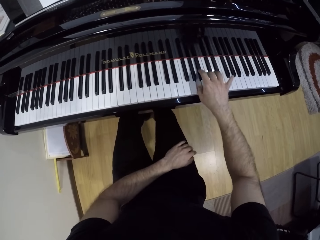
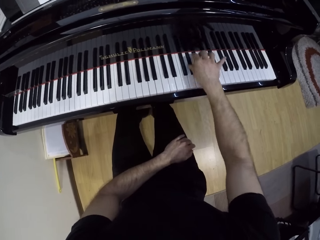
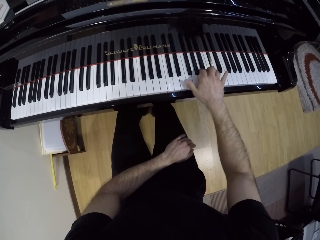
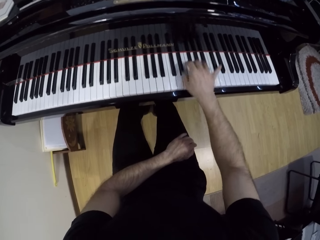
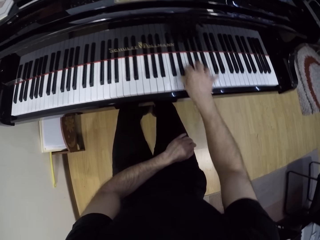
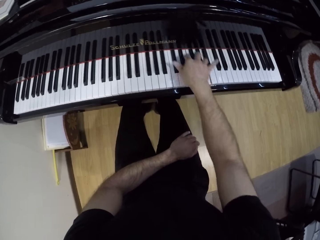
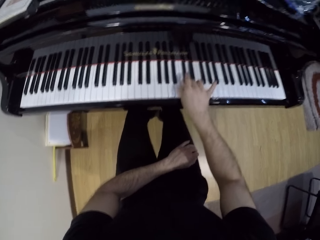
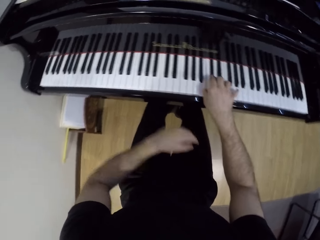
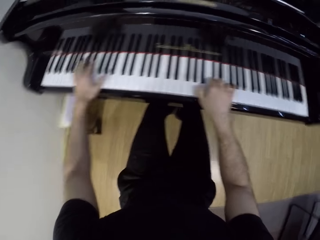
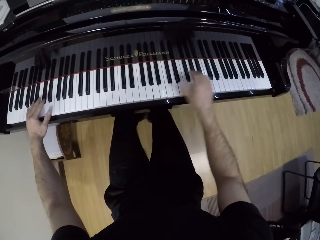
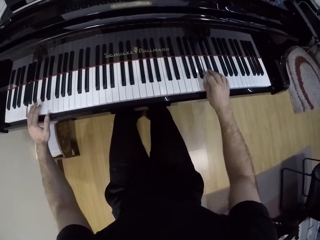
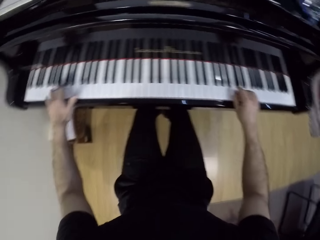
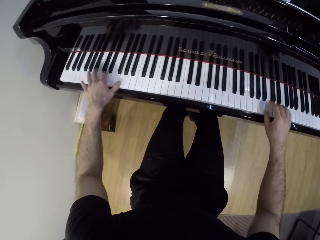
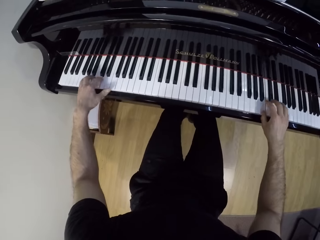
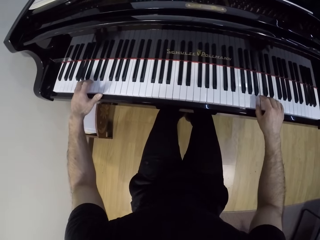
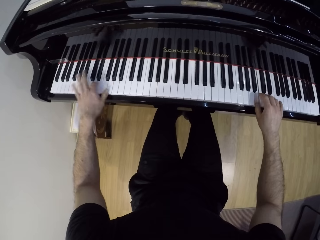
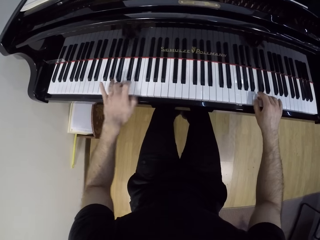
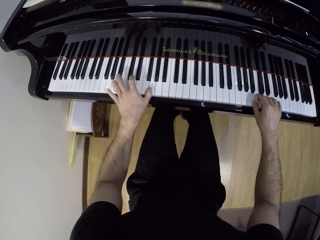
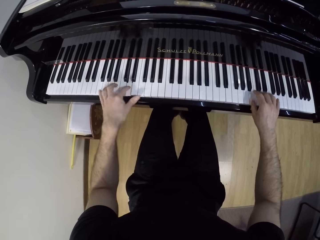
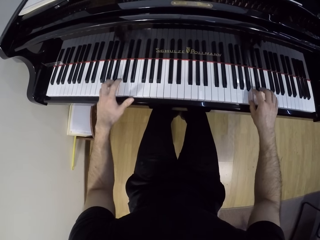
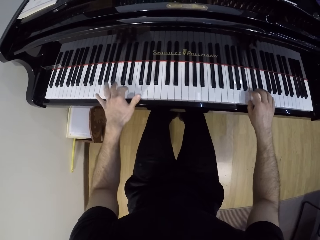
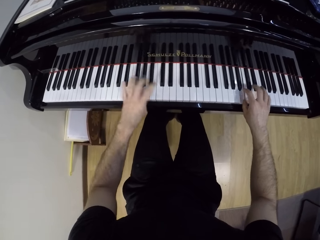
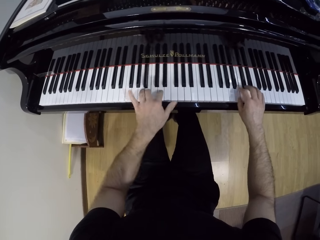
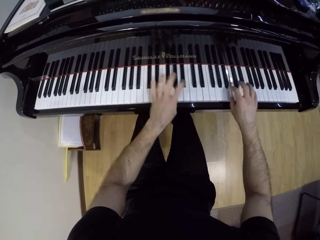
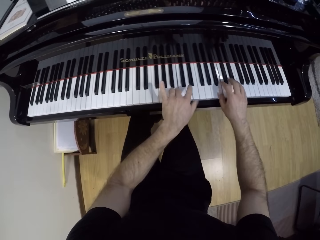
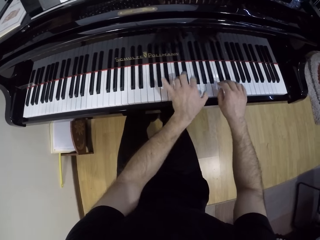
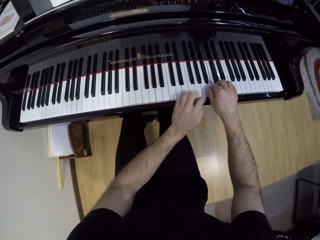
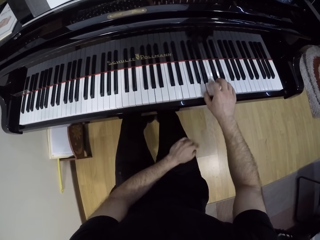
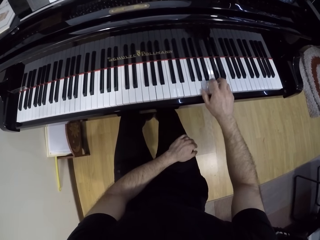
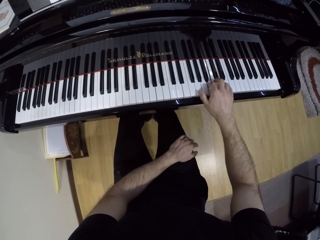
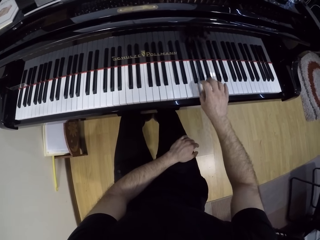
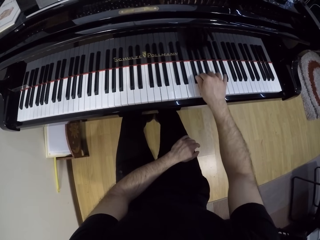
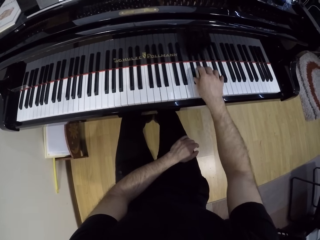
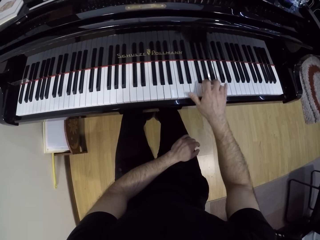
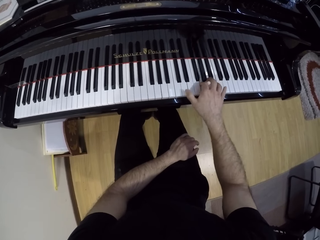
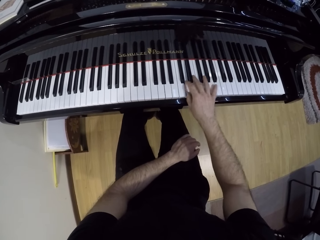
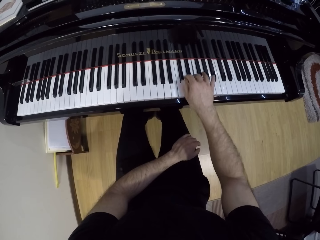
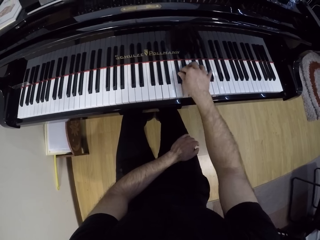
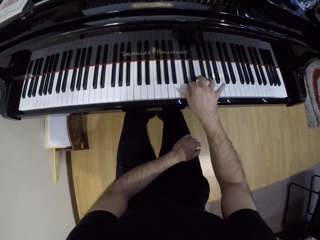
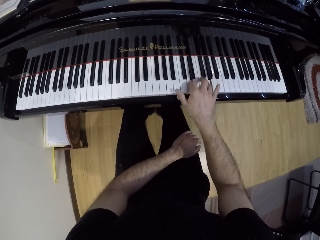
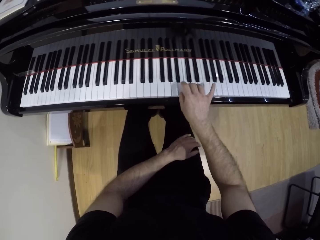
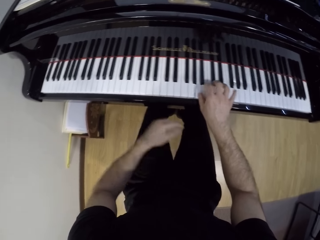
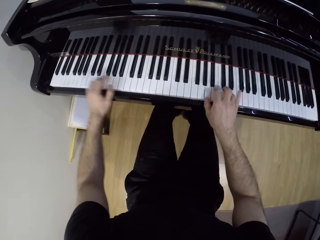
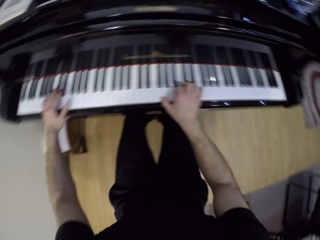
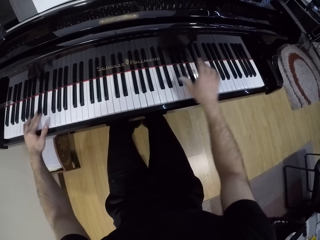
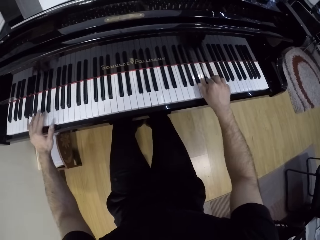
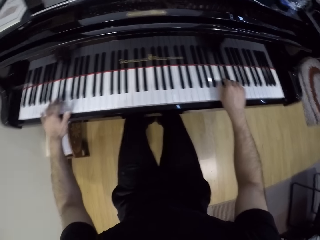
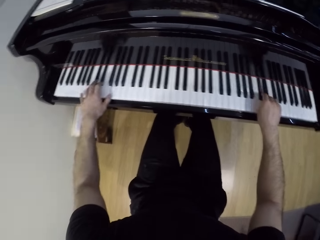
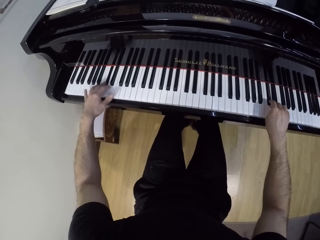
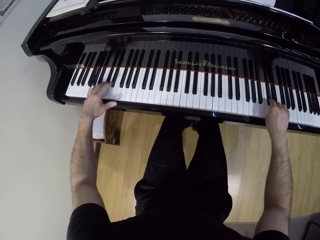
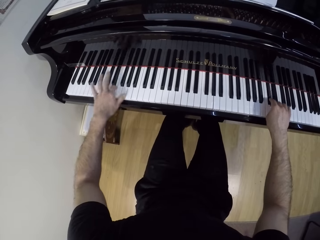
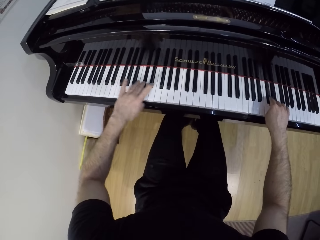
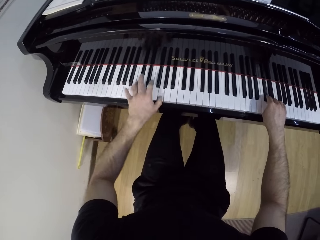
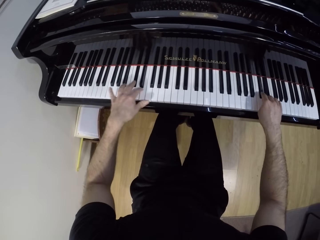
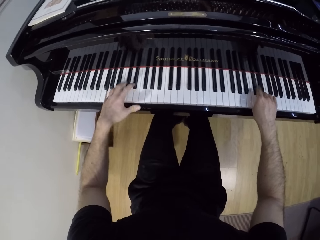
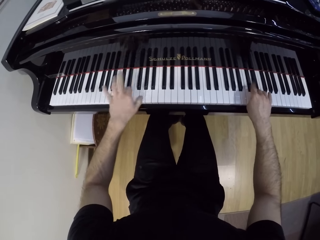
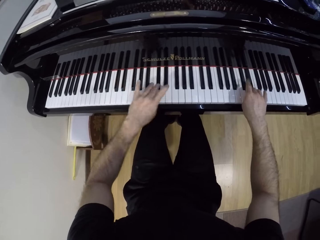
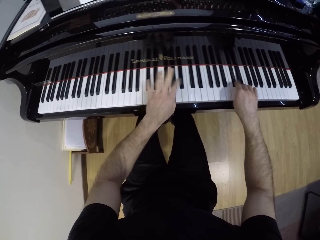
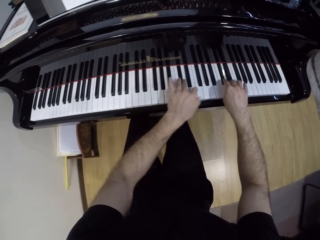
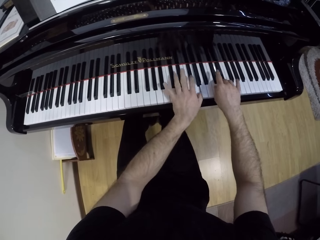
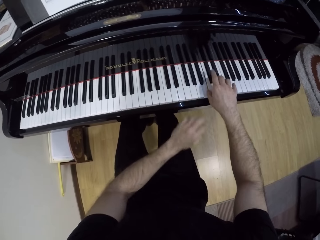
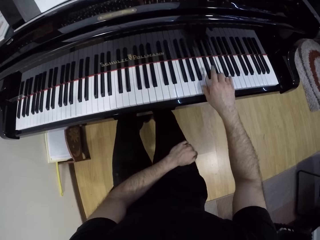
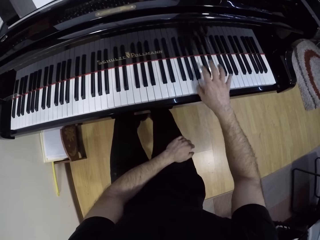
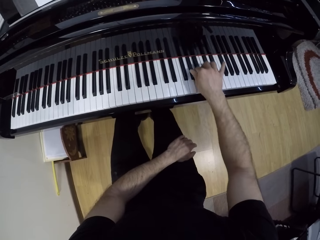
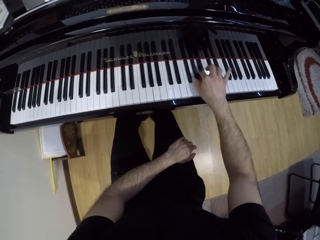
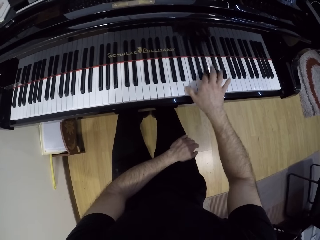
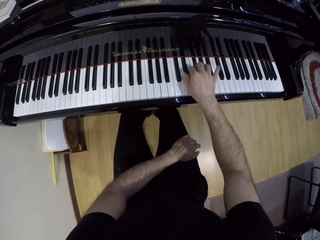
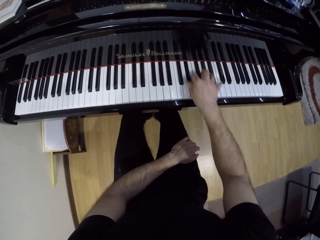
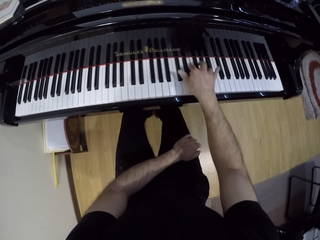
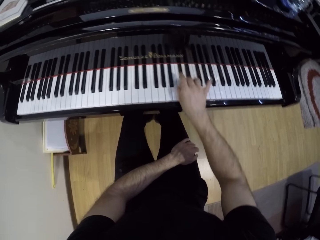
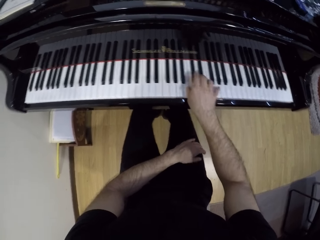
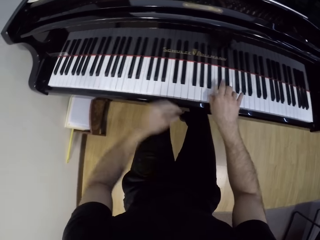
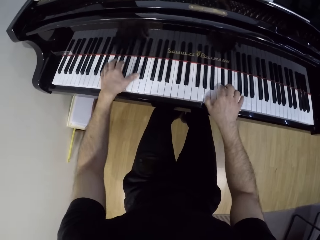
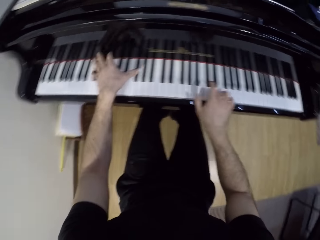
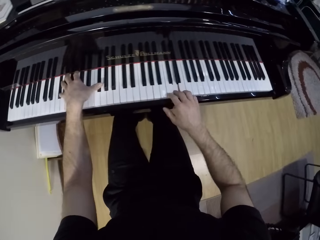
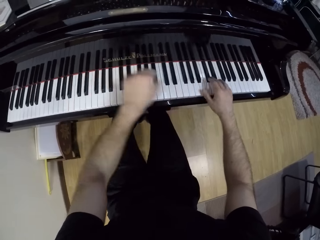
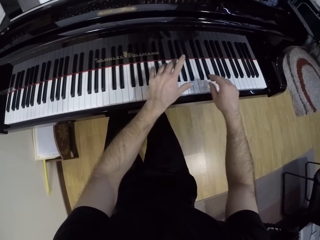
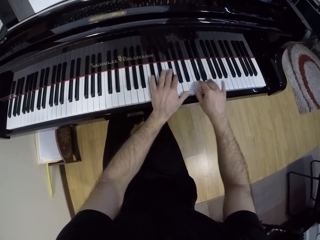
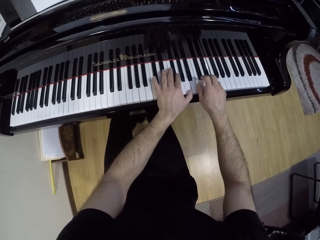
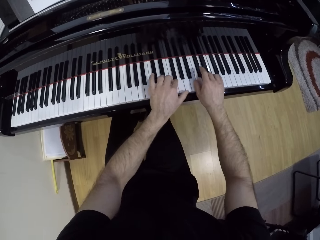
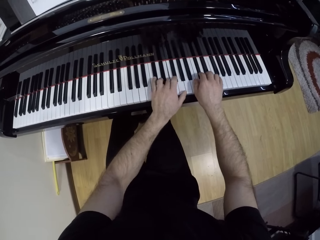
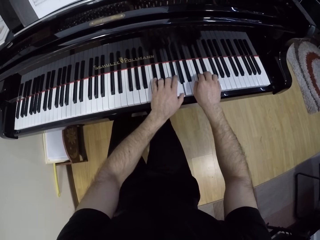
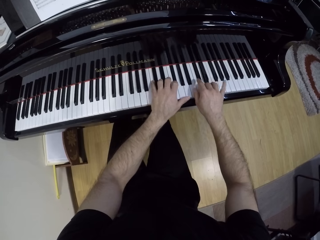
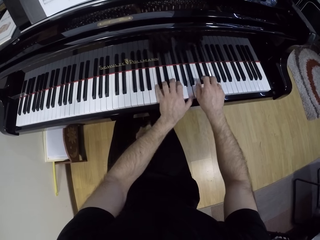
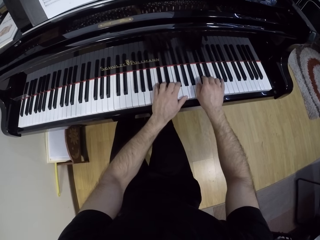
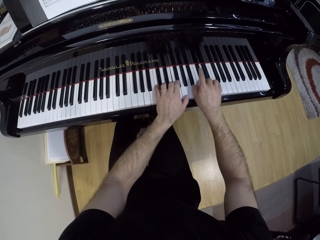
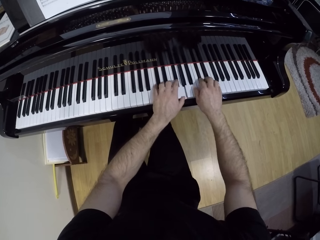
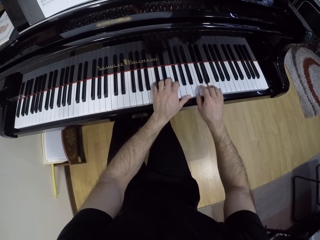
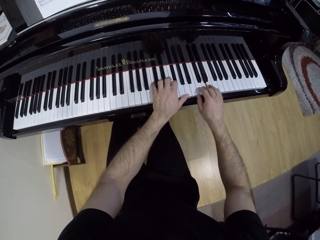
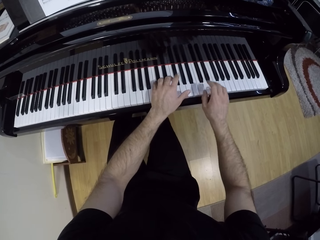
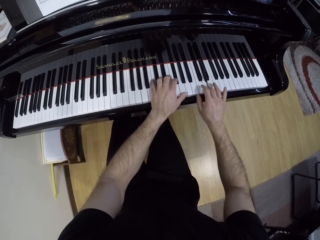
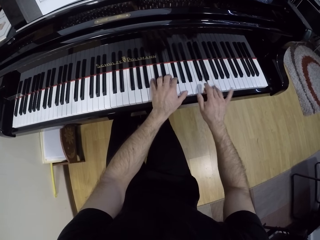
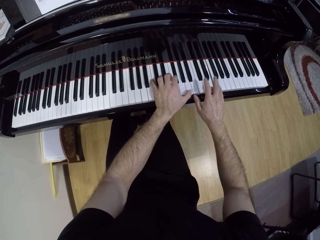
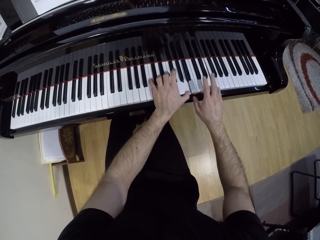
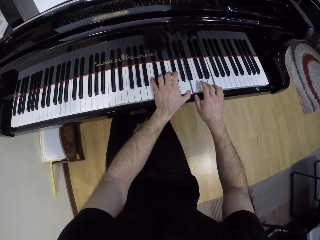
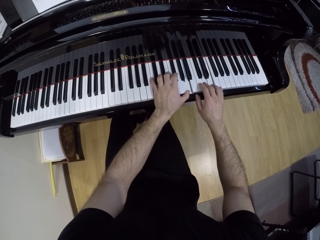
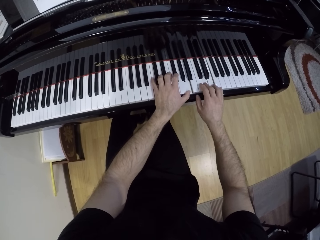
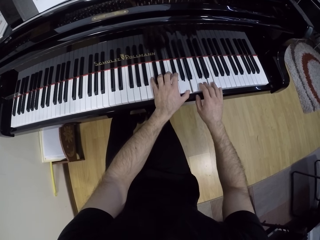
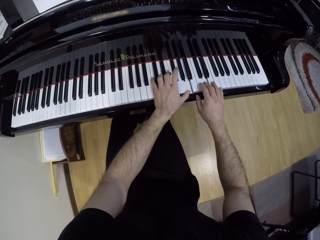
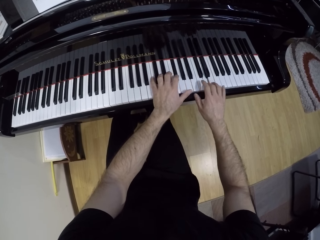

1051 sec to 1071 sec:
The camera wearer plays the piano with his right hand. He plays the piano with both hands. He plays the piano with his right hand. He plays the piano with both hands. He plays the piano with his right hand. He plays the piano with both hands.

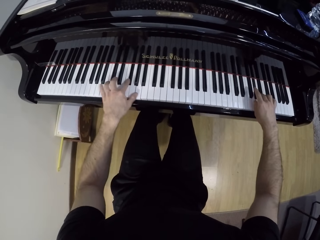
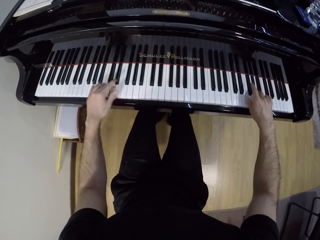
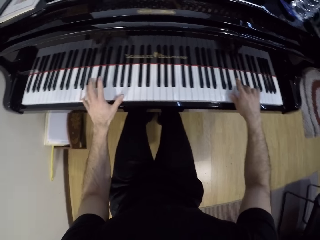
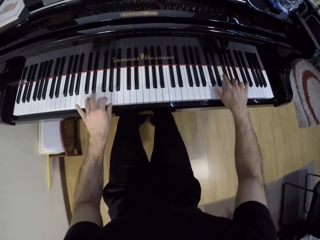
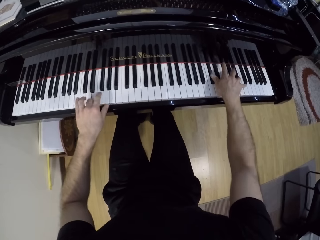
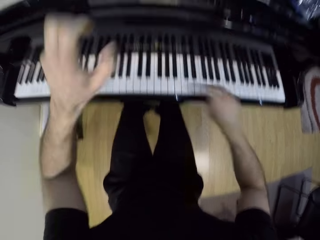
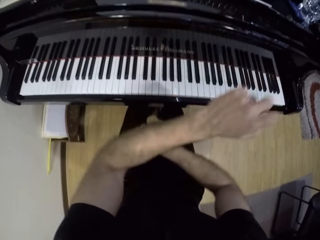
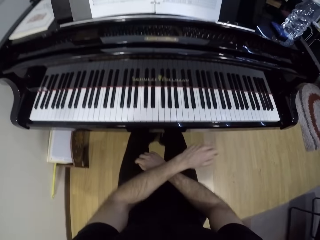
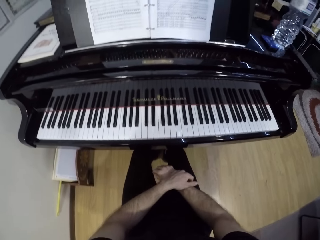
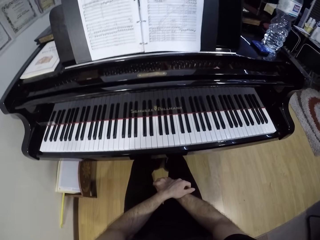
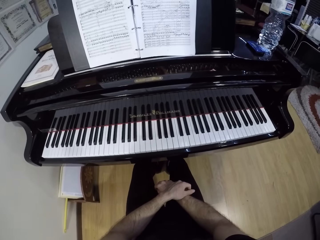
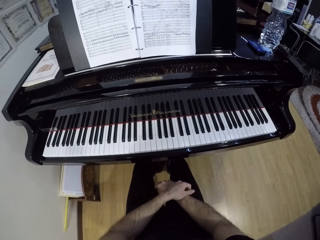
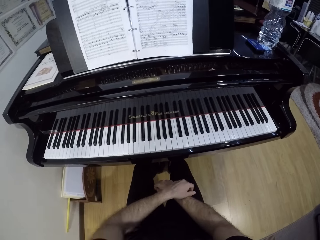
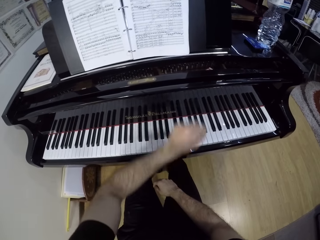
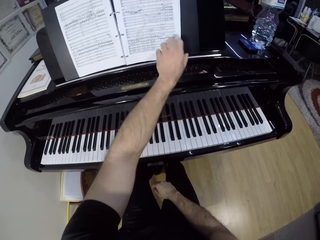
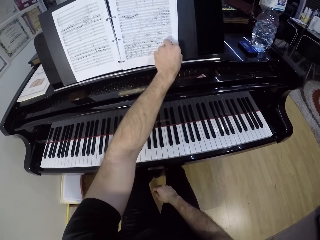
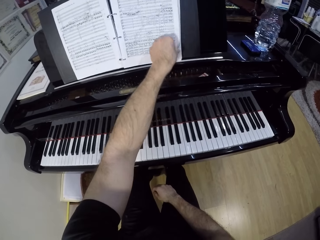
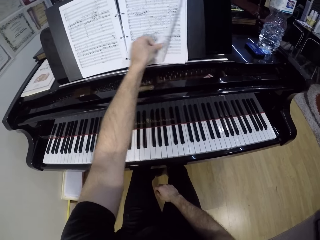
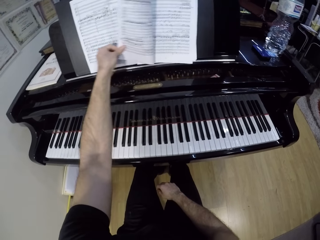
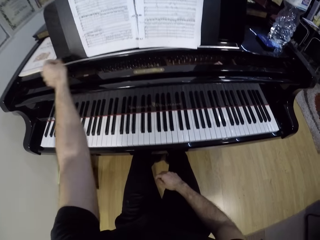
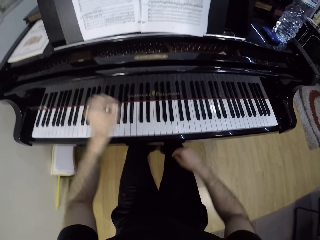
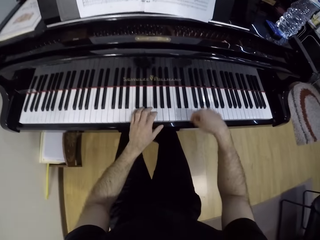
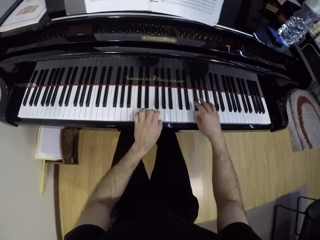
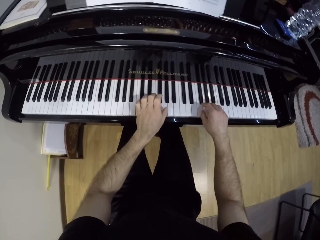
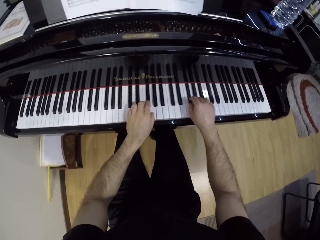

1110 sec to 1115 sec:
The camera wearer stops playing the piano. He reads the book. He touches the music manuscript with his left hand and flips a page of the music manuscript with his left hand. He plays the grand piano with both hands.
